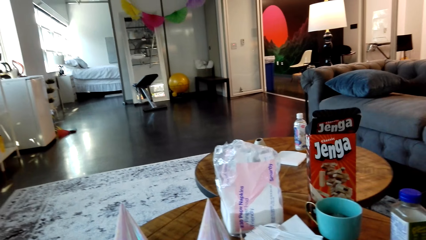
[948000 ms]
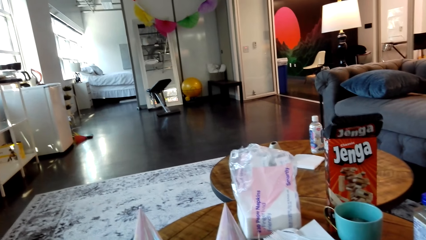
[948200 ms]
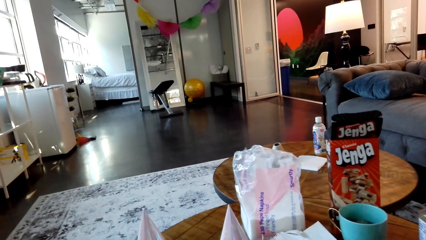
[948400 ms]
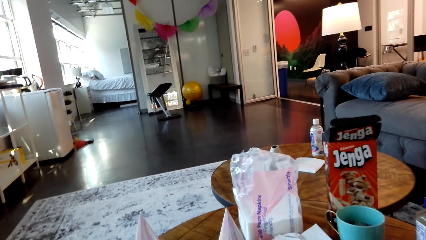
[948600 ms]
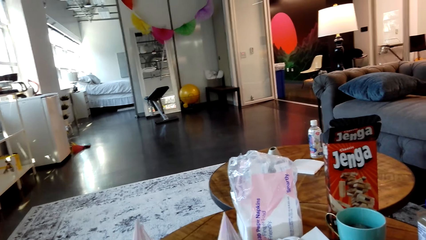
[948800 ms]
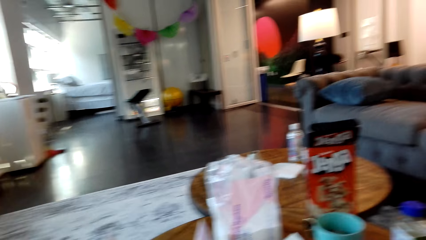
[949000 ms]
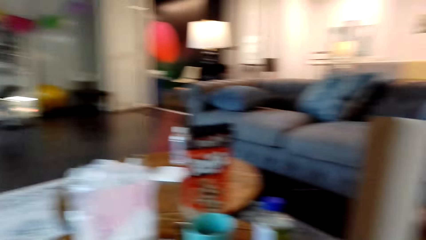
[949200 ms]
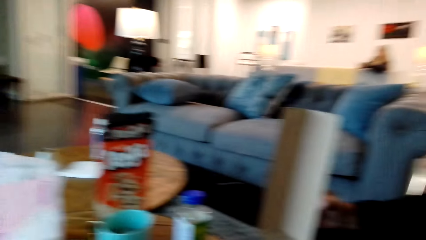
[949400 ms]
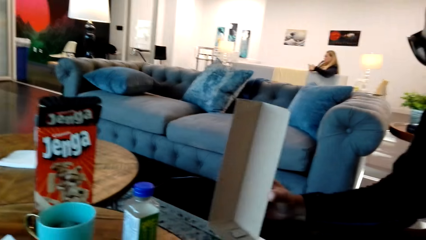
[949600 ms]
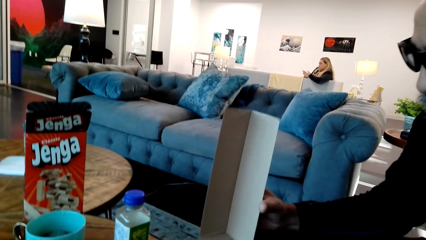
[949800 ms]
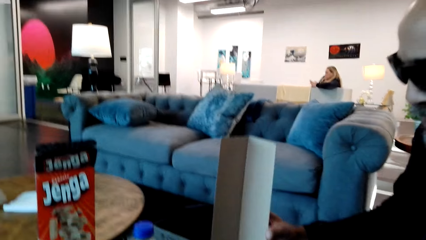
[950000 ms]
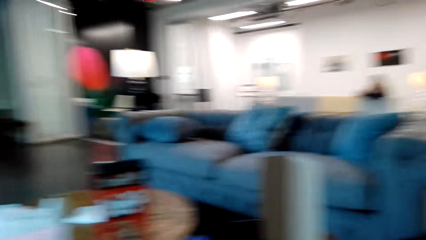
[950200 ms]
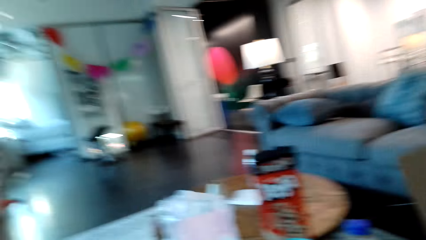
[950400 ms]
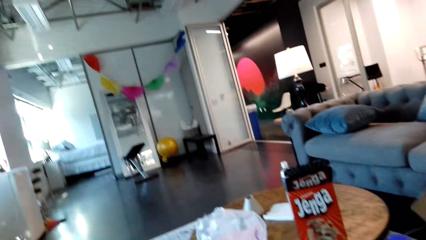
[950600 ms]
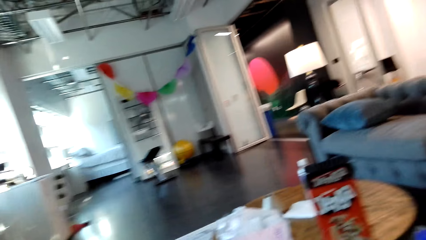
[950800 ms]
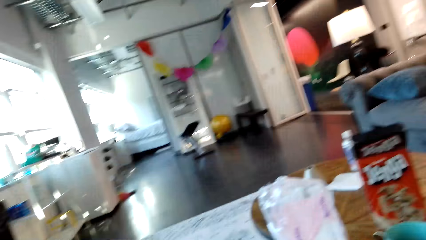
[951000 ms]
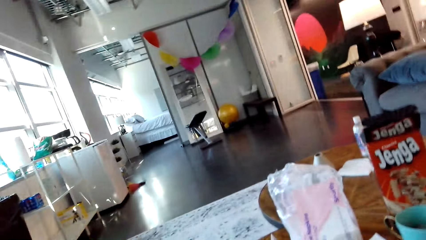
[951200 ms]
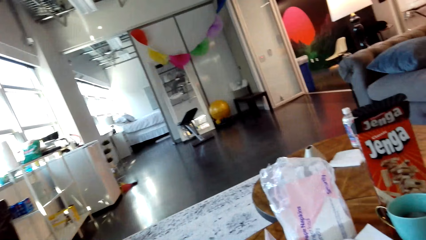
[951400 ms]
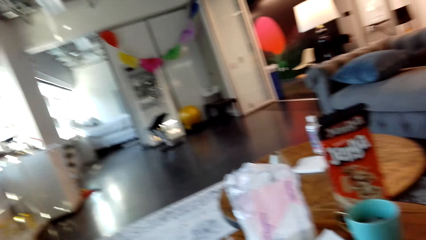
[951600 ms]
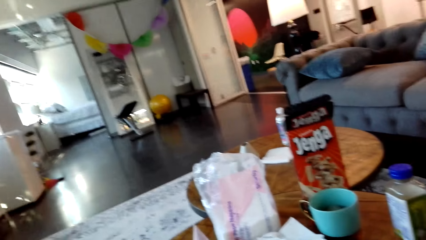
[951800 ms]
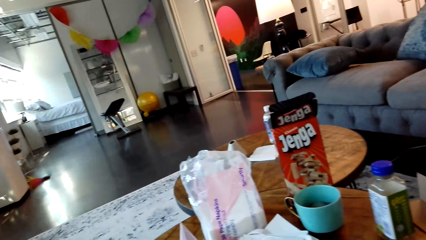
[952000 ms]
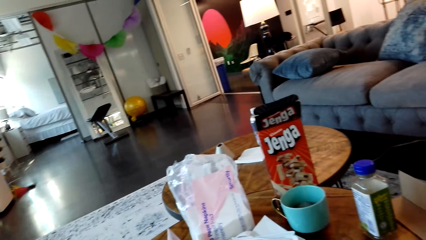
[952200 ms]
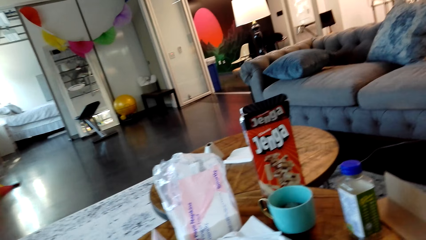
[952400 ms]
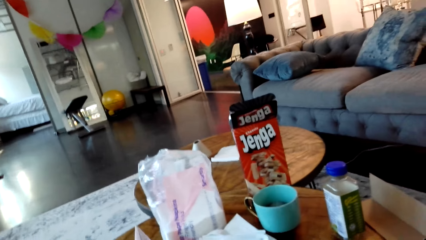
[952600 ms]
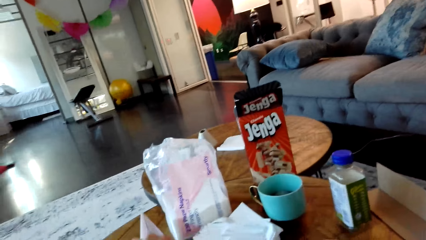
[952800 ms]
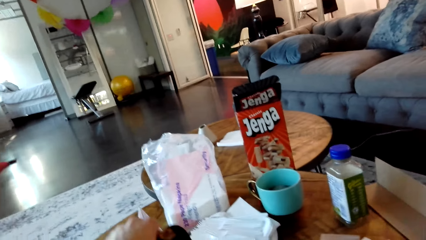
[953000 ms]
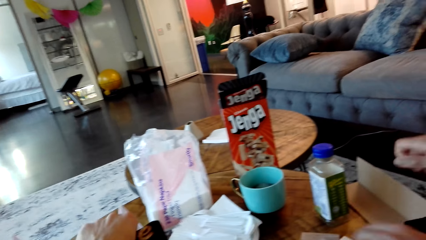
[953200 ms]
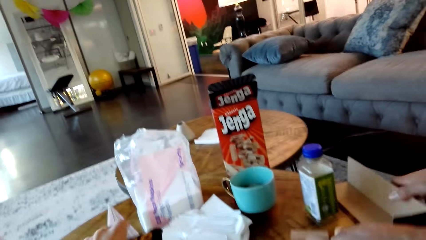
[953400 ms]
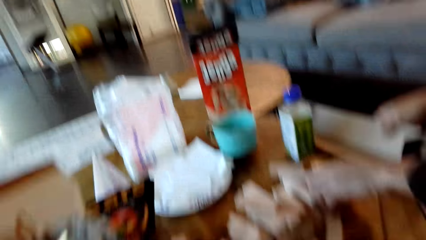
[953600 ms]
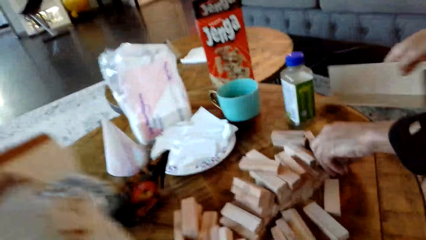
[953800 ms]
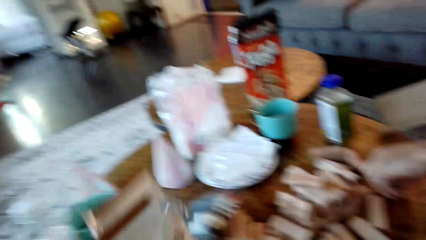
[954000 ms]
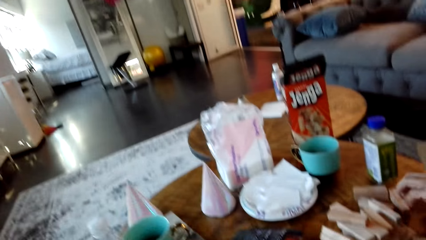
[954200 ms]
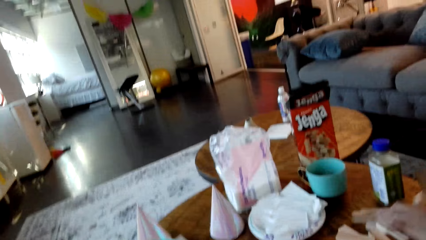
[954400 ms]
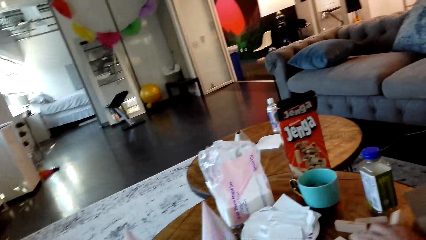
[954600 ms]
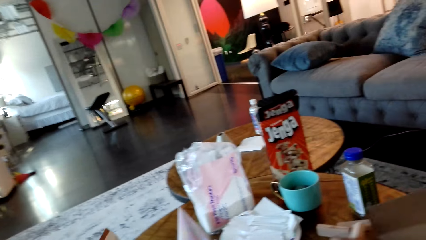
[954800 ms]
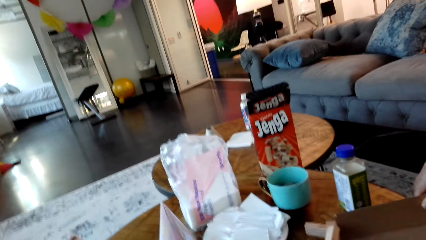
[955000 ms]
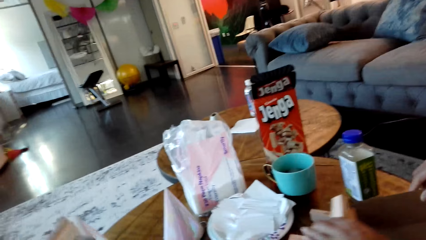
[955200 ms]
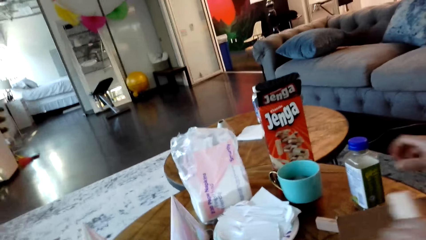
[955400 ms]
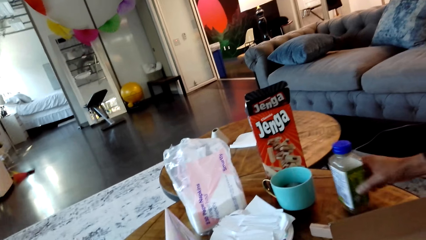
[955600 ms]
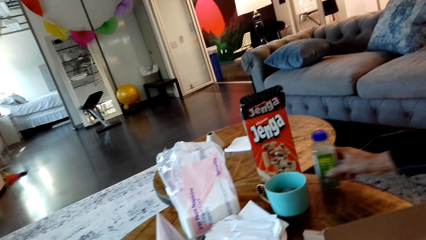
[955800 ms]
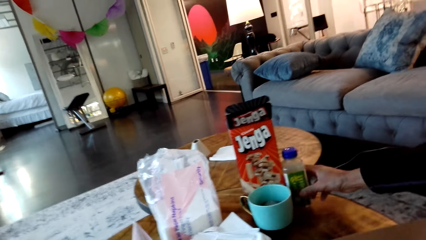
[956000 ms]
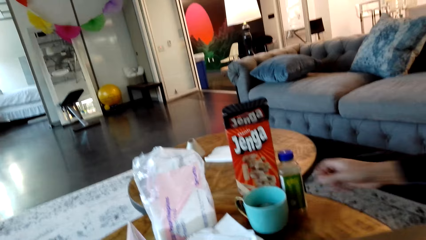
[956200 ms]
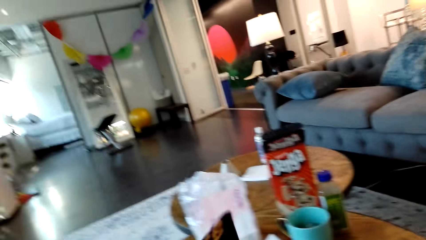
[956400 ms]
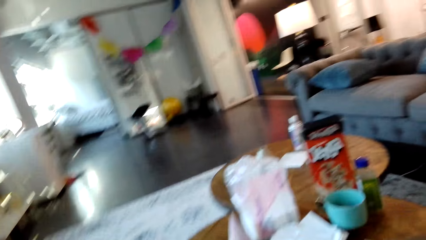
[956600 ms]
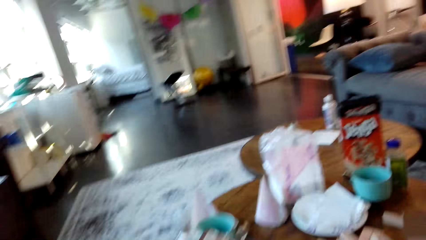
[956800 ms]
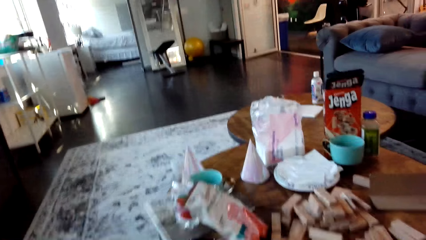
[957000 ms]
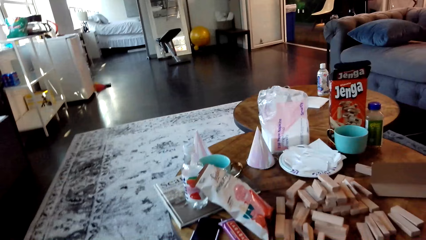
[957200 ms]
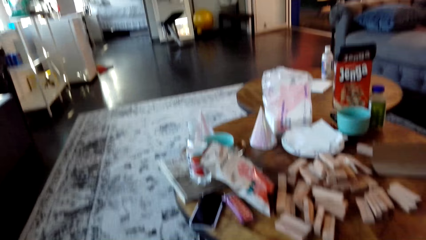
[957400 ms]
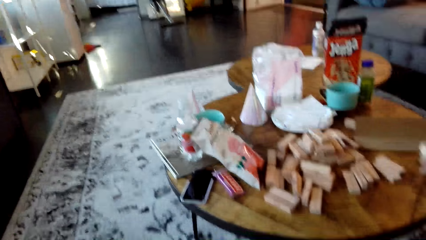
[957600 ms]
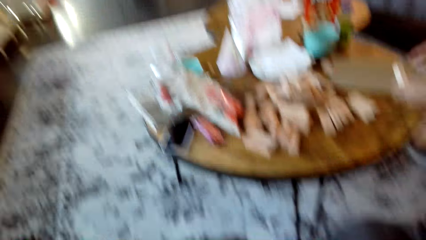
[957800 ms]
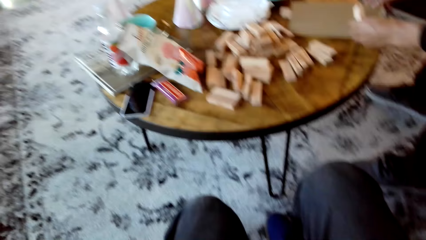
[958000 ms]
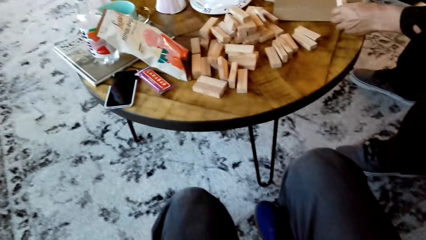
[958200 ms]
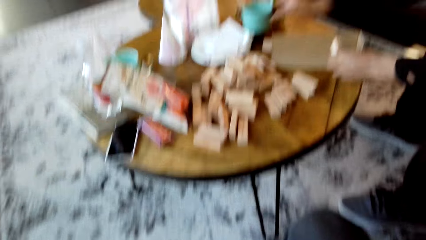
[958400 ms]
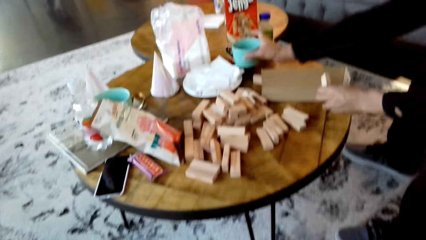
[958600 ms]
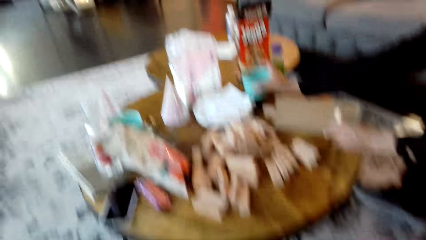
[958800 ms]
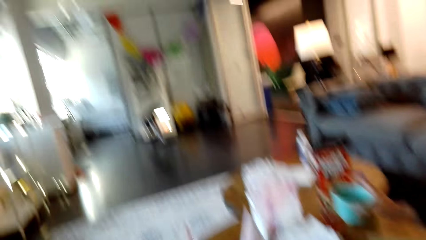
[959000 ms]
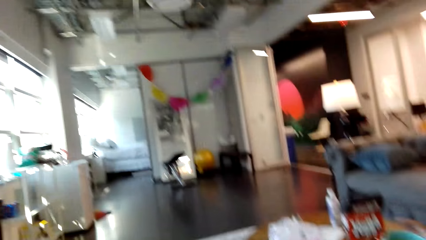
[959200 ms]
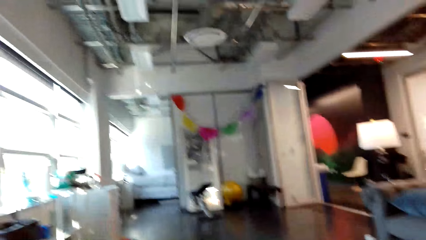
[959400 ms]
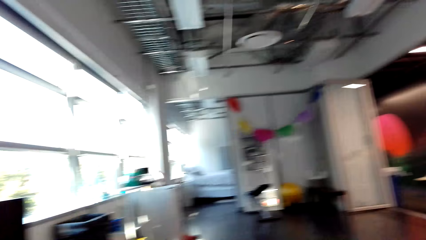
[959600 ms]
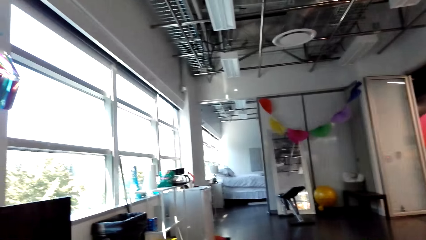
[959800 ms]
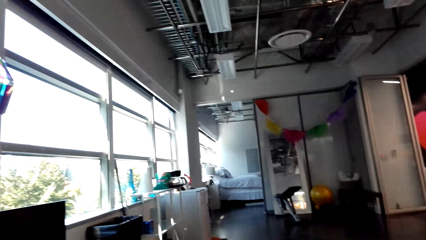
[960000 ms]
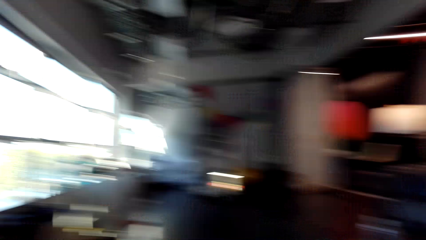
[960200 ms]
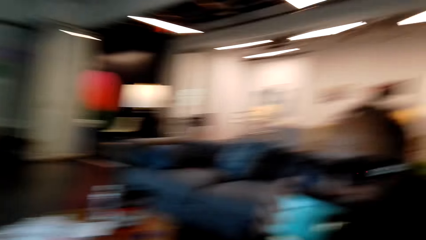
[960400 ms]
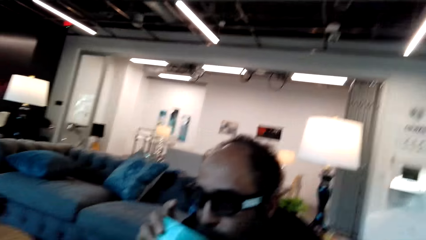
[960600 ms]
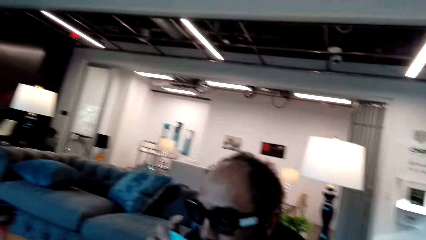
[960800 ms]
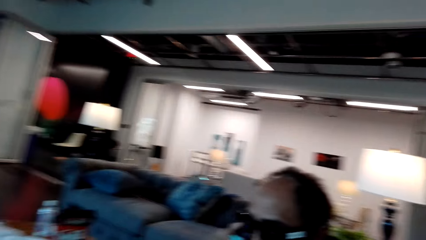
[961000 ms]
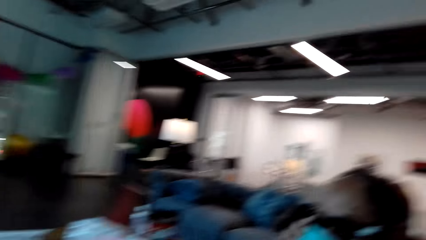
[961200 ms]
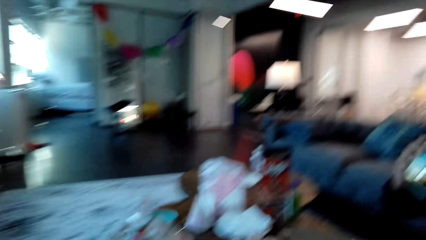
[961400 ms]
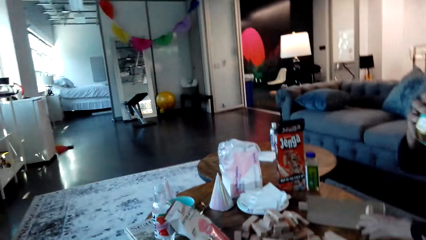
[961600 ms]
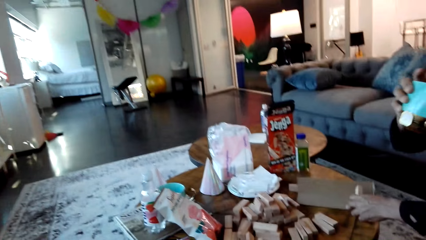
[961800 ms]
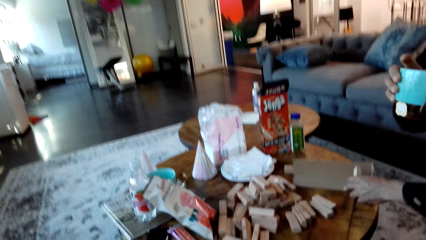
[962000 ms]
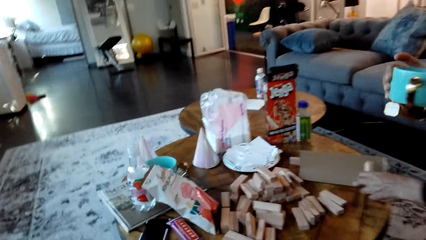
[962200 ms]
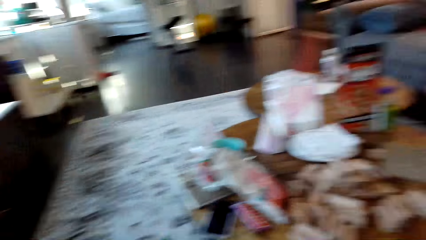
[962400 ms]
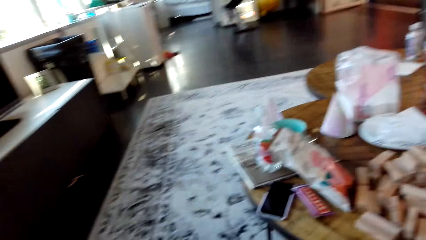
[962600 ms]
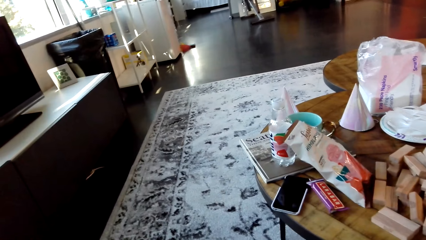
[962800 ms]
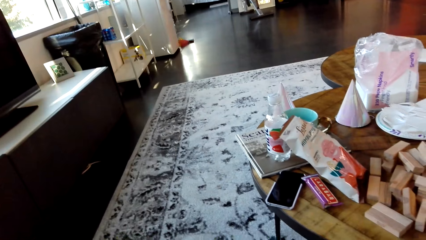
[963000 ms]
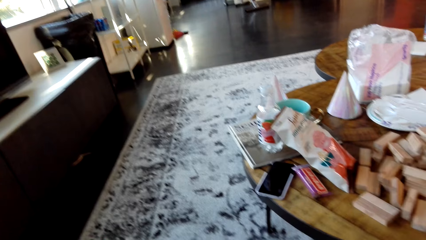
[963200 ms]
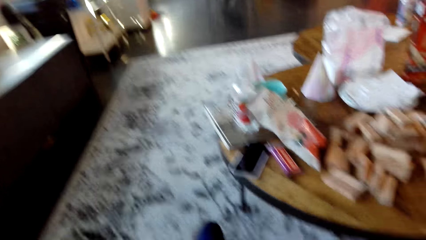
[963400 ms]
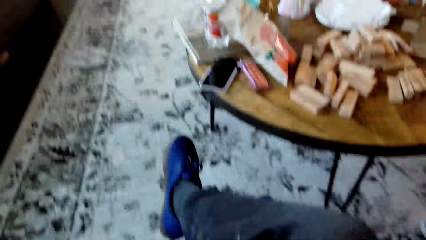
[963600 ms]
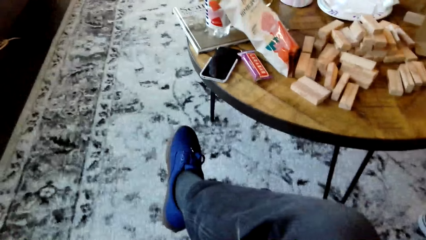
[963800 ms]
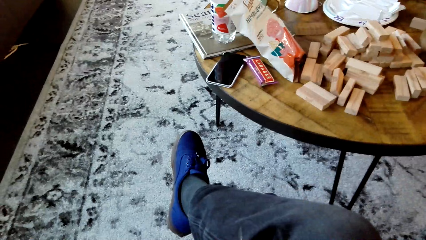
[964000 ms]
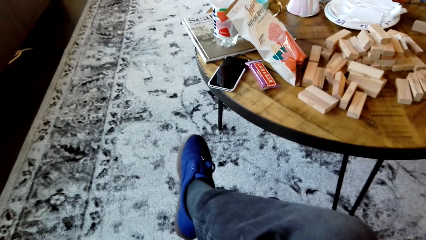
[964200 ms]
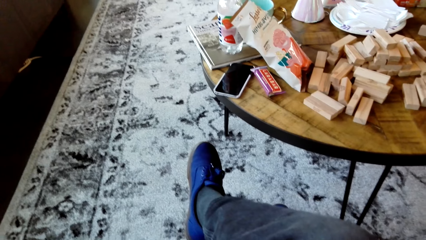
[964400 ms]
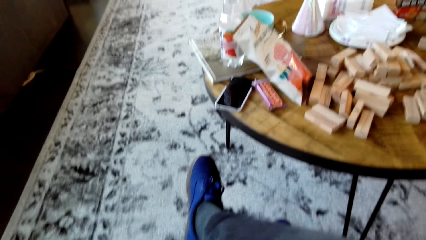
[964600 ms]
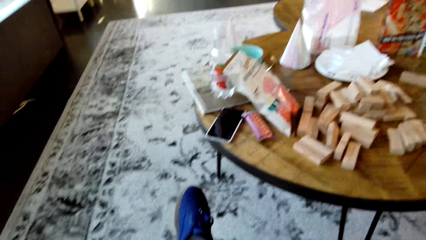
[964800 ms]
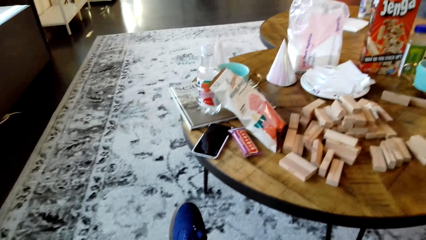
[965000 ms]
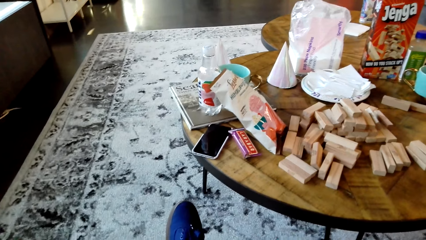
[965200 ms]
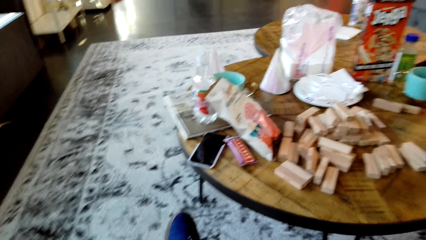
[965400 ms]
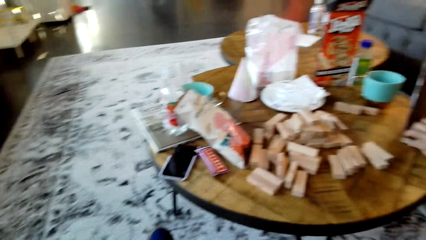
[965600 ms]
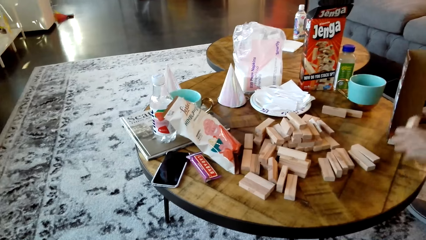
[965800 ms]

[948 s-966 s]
A man places the jenga box on the table. He holds the box. He holds the box again. He picks up a piece of the jenga box from the table. He pushes aside a bottle. The camera wearer looks around the house. The man drinks the tea and puts down the cup.
